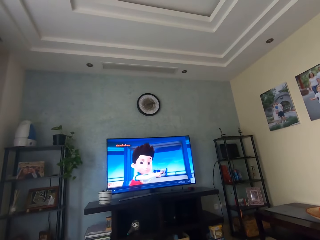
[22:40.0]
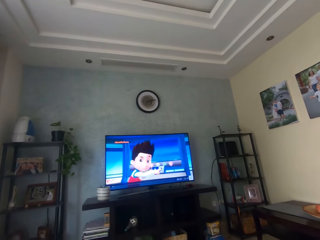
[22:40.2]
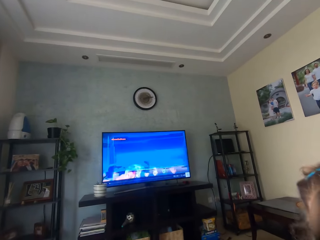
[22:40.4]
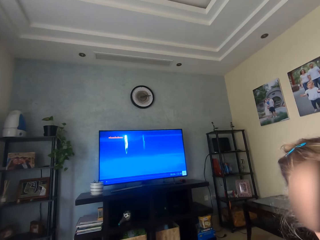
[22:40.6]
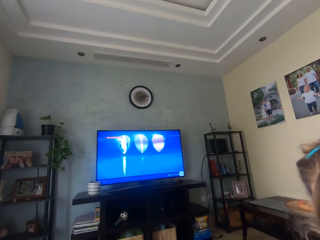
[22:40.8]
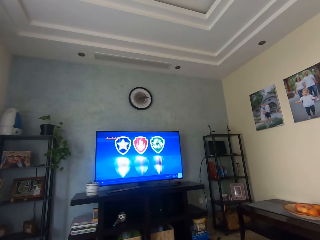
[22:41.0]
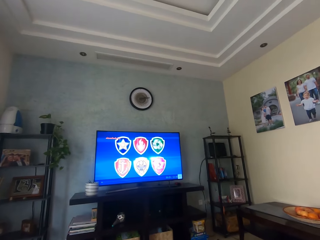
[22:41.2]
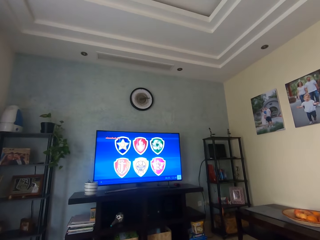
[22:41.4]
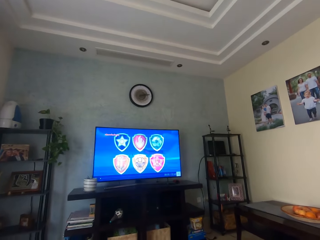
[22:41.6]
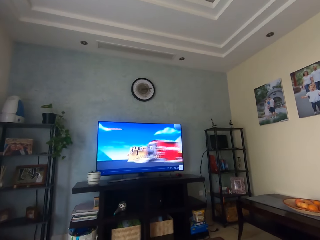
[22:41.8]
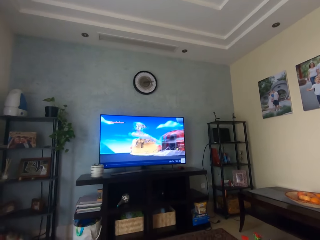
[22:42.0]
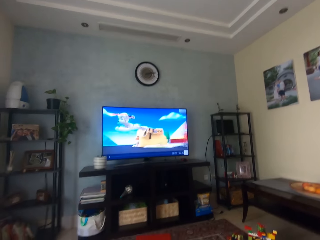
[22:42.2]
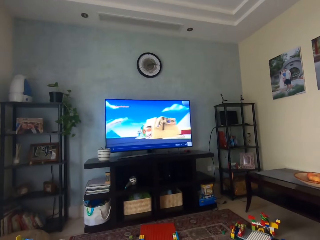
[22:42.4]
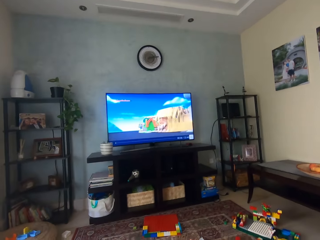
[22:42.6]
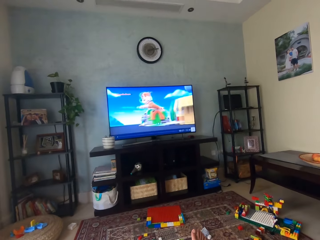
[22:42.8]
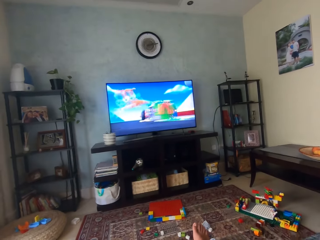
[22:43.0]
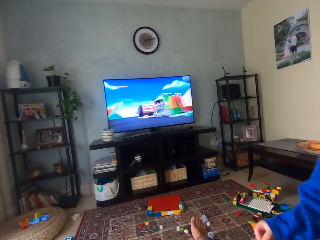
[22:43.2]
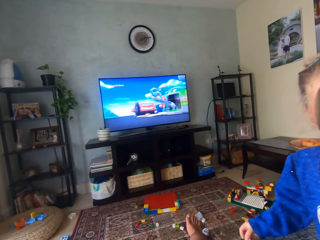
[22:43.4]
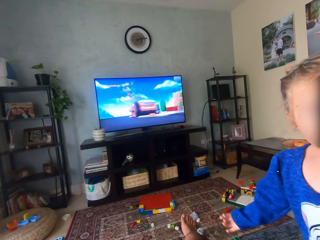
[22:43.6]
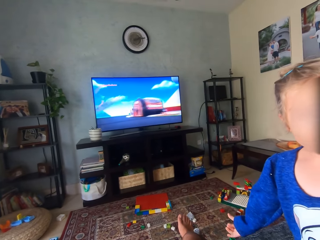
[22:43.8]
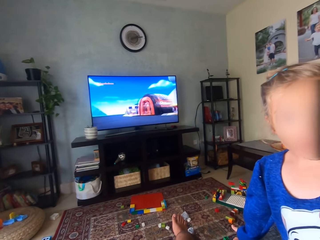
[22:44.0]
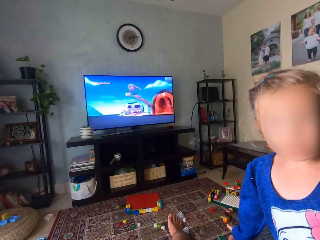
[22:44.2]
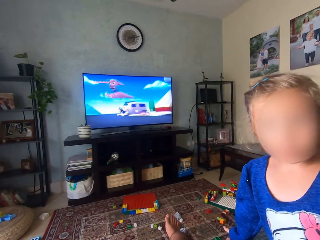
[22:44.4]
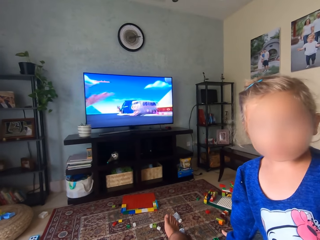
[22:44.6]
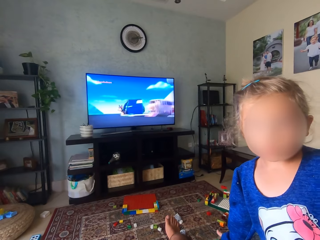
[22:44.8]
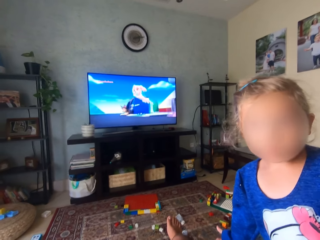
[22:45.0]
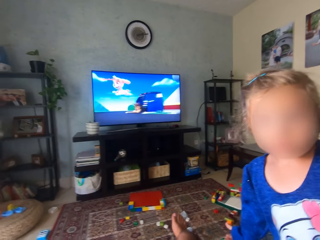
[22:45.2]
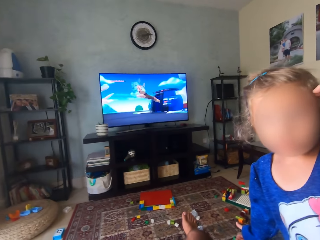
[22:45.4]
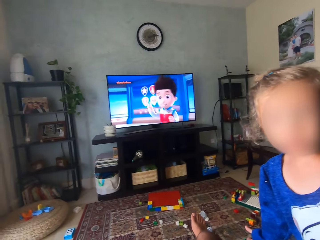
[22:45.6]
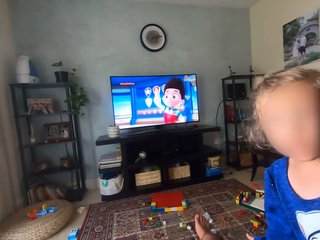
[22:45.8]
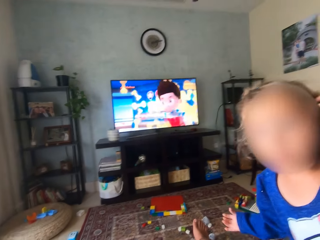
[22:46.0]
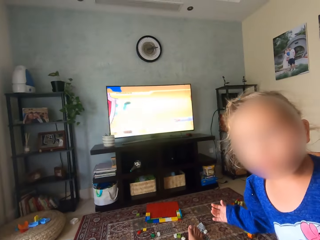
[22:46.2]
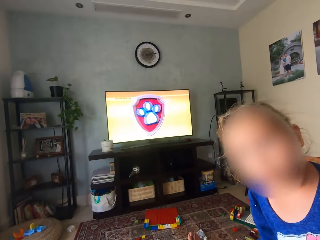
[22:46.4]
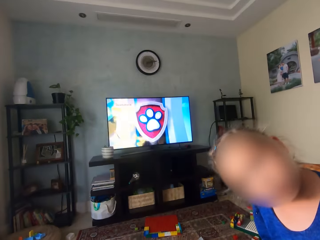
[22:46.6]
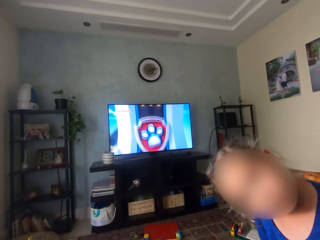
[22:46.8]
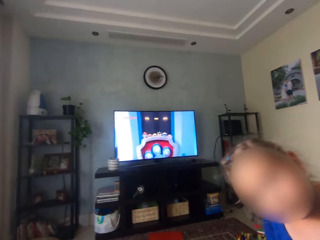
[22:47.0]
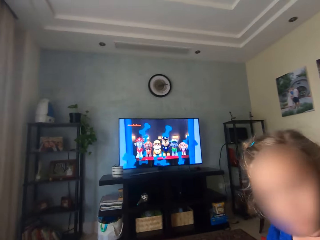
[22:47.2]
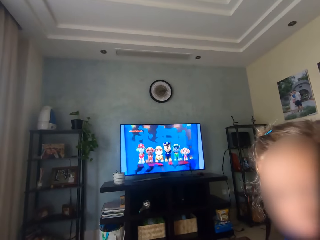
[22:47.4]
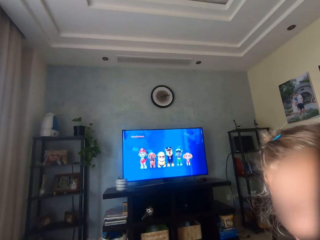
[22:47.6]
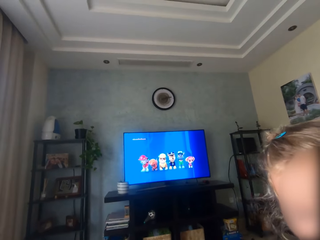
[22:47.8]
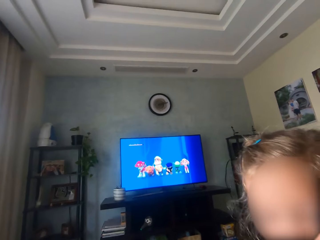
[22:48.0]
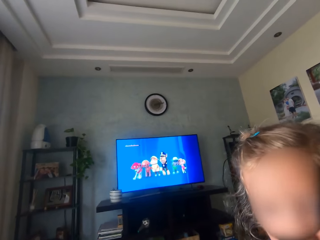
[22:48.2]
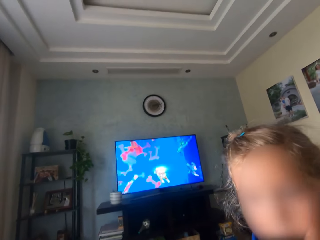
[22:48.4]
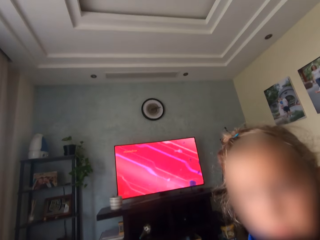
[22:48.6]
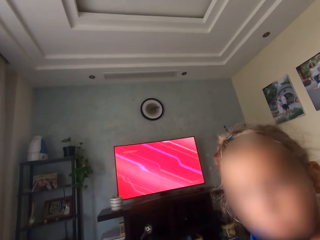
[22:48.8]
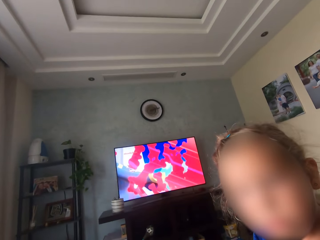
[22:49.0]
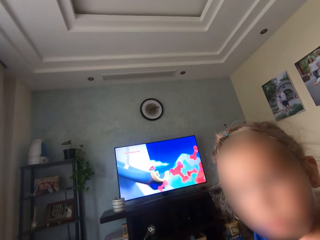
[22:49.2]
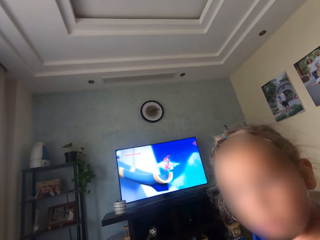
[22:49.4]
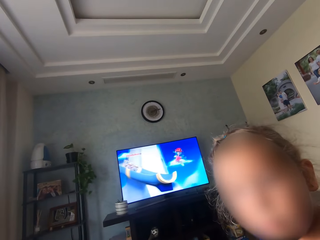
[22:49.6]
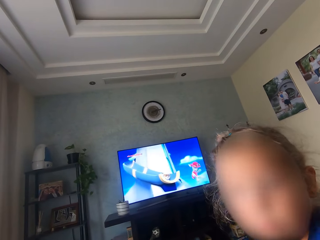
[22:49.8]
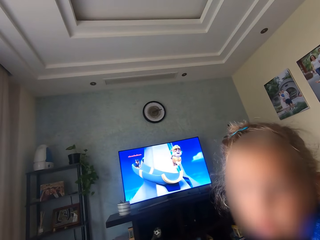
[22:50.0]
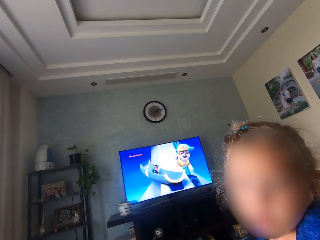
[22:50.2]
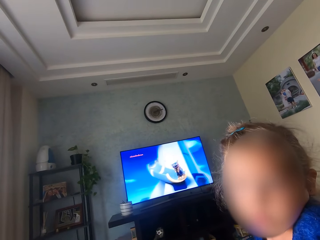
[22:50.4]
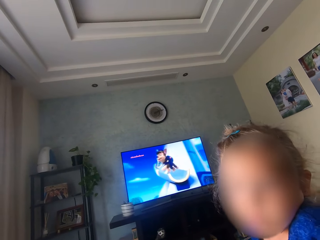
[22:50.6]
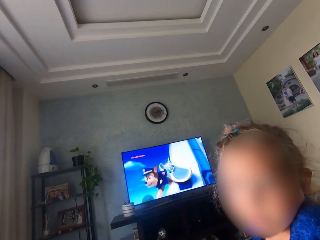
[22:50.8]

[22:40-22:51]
The camera wearer looks around. A person swings the head. The camera wearer interacts with the person.

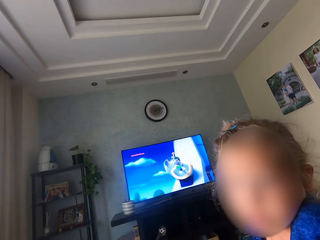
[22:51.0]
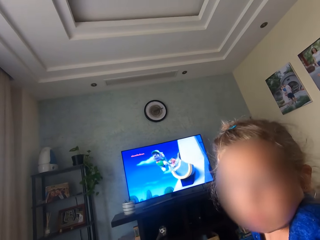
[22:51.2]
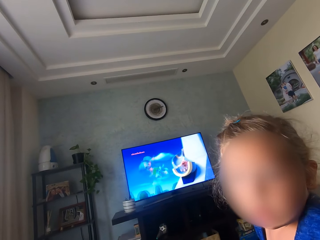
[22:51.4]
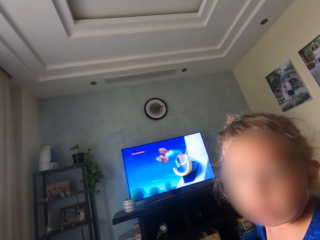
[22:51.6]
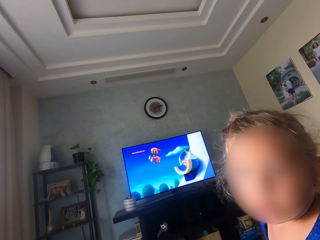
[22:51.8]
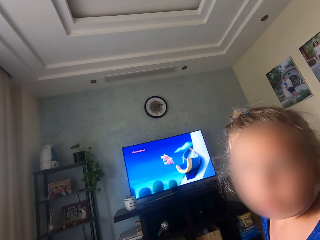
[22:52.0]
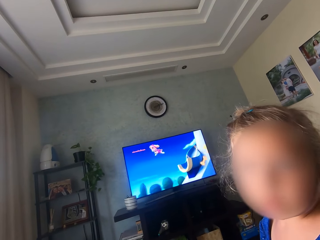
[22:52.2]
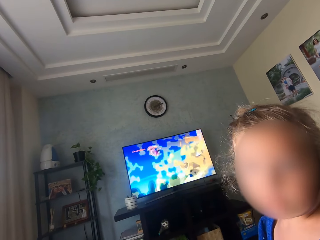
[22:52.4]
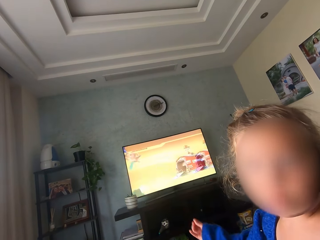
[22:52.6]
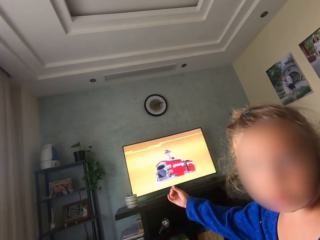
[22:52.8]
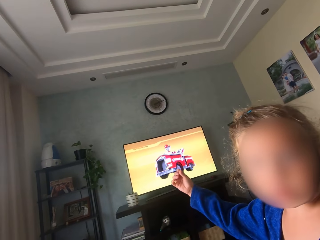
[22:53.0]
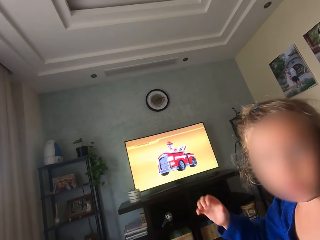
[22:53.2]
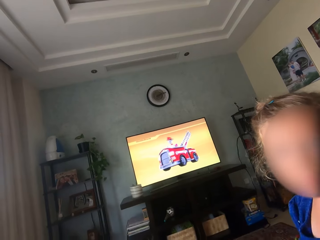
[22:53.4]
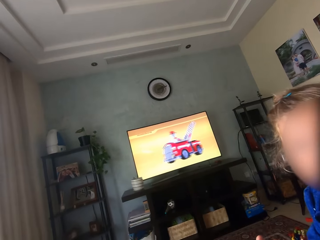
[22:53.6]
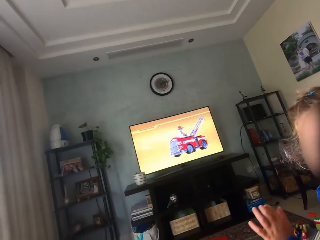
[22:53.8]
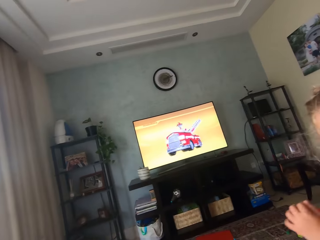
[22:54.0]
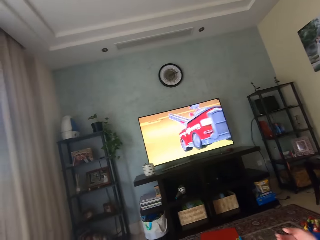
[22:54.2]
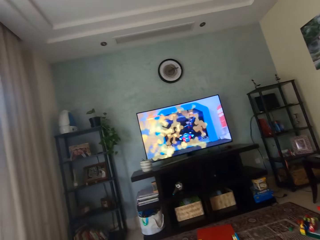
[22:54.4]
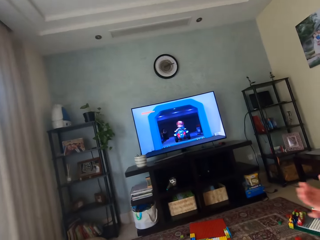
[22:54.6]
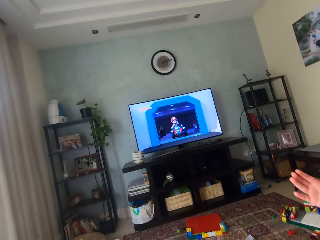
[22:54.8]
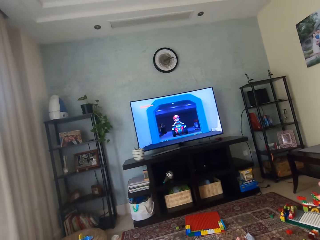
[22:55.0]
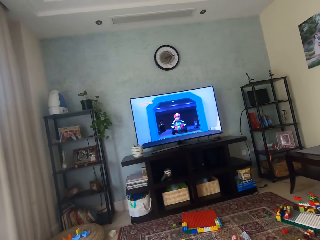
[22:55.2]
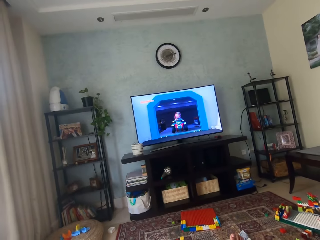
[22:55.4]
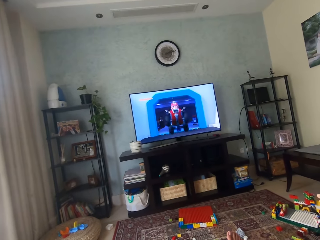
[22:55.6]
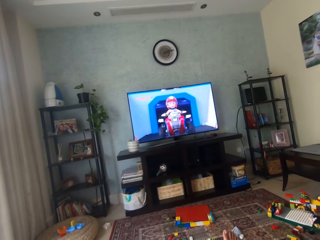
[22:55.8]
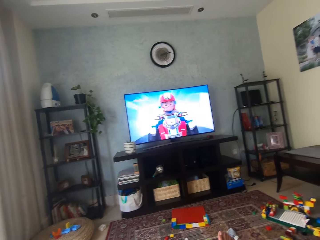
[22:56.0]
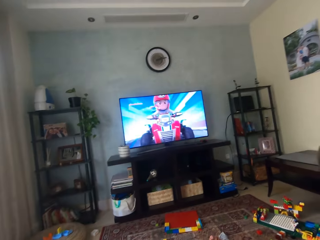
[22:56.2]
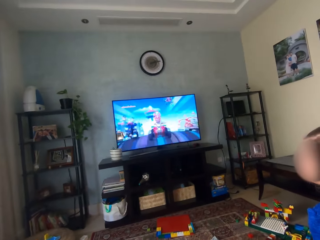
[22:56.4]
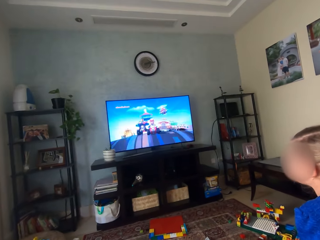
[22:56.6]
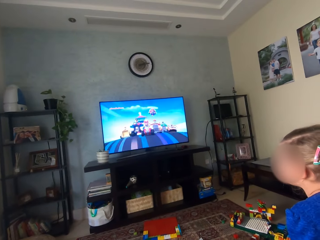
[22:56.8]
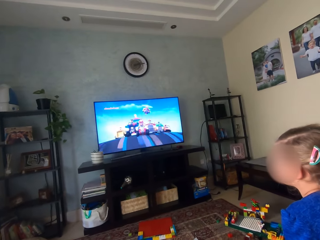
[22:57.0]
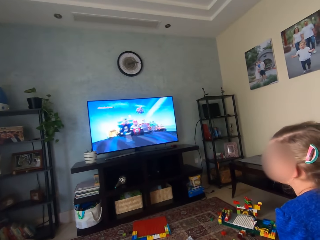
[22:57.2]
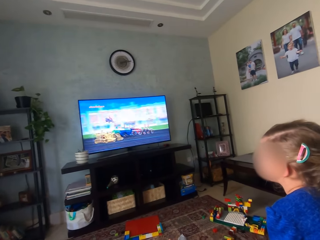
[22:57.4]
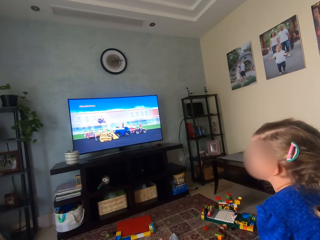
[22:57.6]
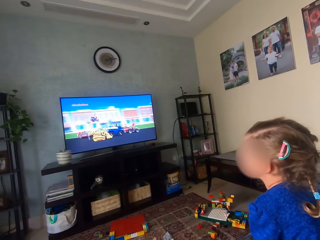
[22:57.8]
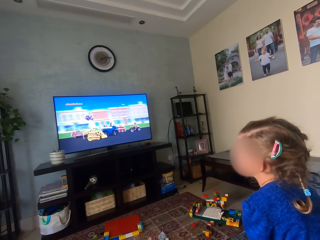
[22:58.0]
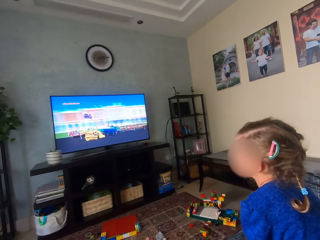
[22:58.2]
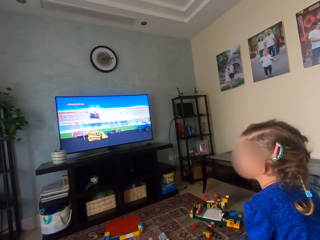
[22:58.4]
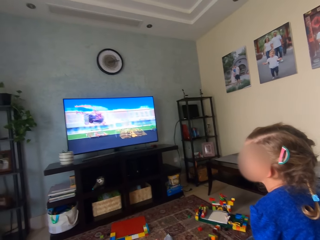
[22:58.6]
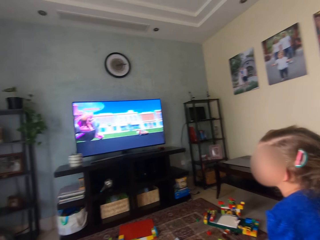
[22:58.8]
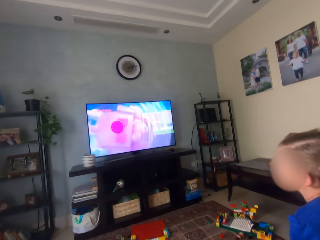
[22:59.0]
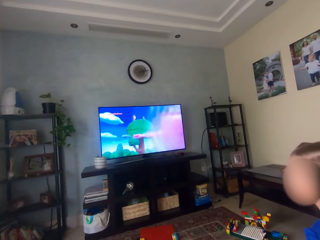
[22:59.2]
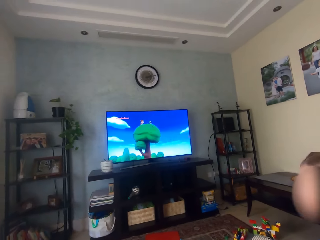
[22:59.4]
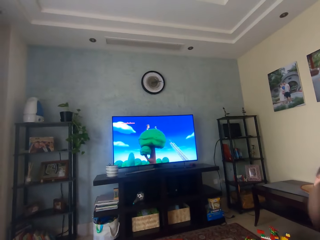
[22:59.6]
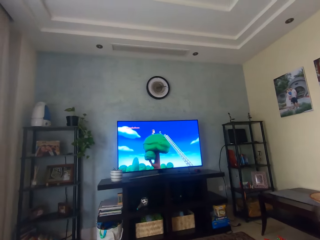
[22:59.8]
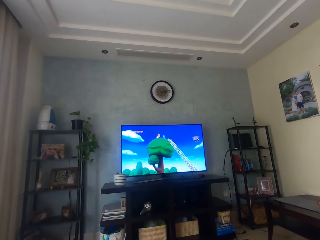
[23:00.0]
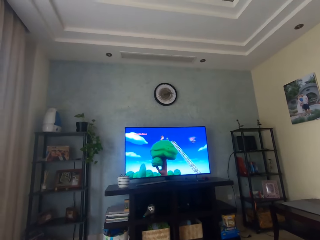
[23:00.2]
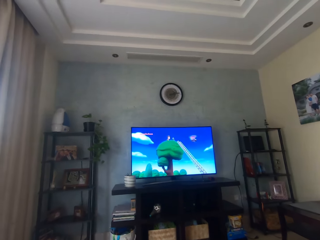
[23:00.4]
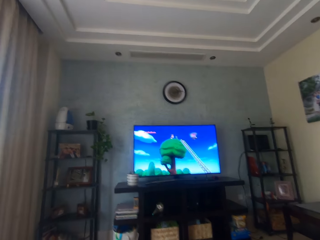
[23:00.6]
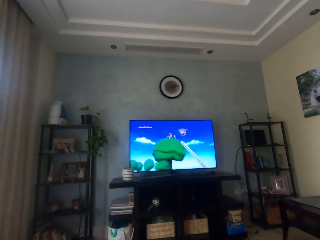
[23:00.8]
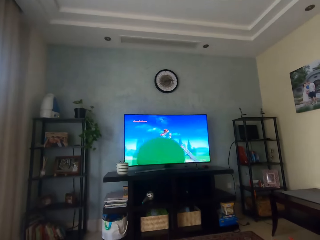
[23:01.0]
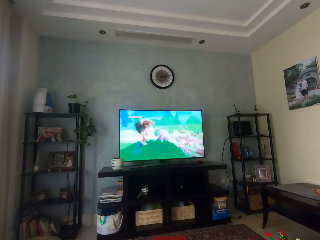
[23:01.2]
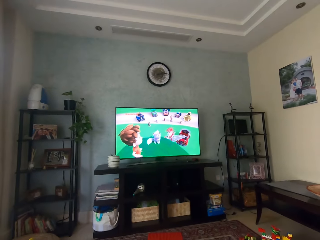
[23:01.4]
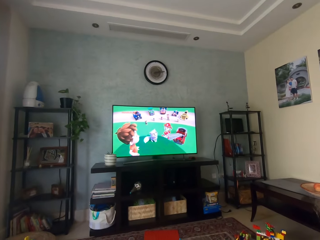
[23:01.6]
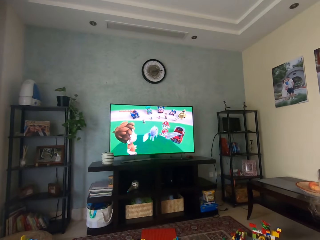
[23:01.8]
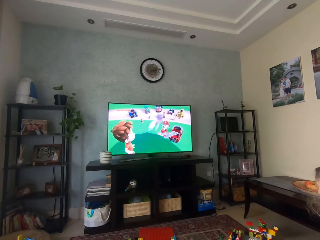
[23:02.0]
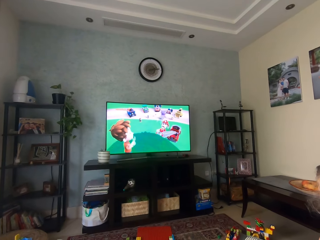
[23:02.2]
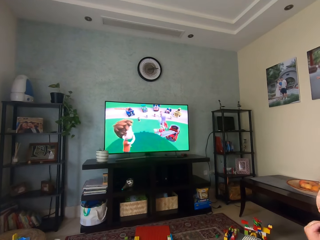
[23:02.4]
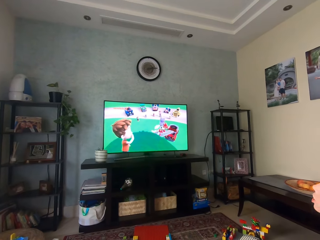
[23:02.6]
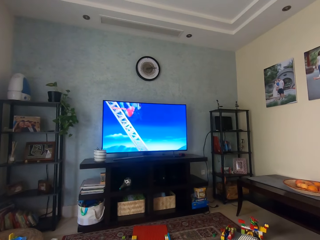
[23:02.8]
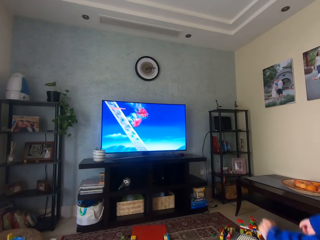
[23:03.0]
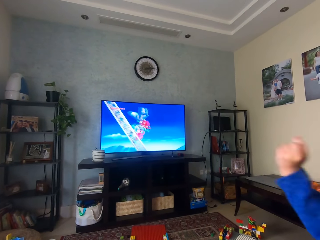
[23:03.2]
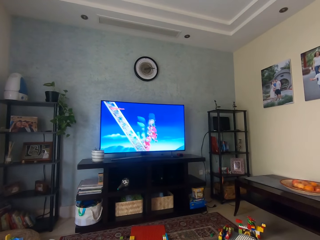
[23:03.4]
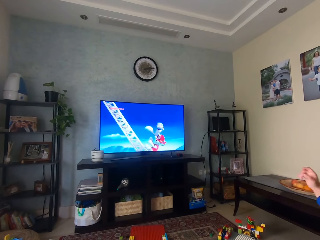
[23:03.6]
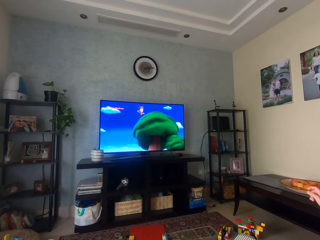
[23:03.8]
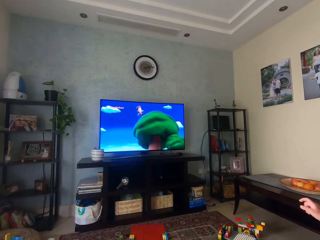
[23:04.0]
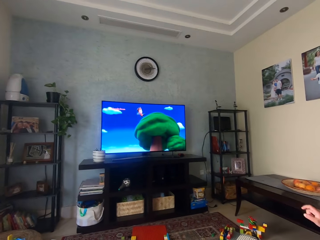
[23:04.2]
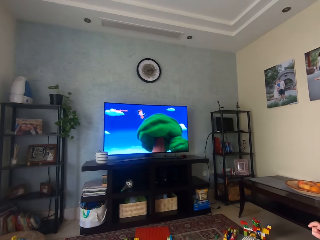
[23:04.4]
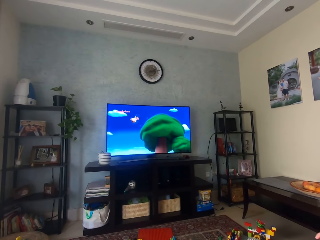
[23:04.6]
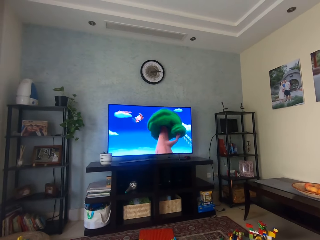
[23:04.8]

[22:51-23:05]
The camera wearer interacts with a baby. The baby lifts the right hand, moves back, and claps. The camera wearer interacts with the baby. The baby sits on the chair. The baby talks to the camera wearer. The camera wearer interacts with the baby. The baby moves hands.
